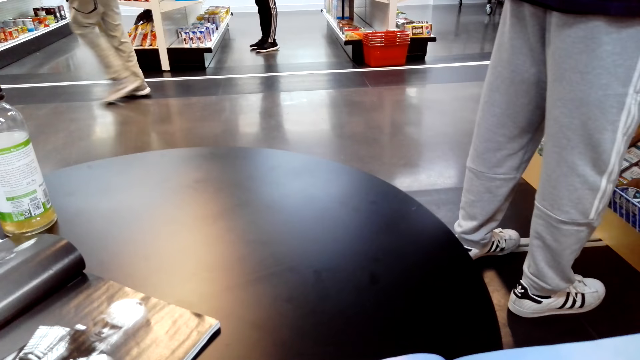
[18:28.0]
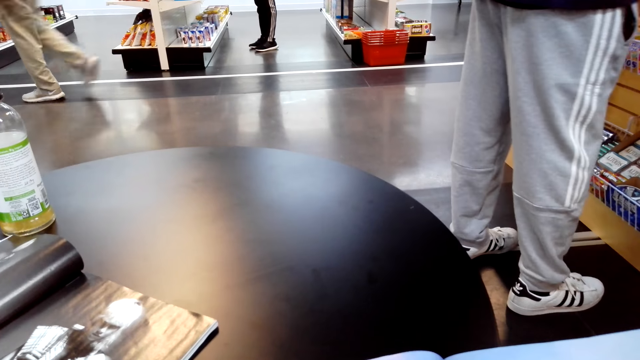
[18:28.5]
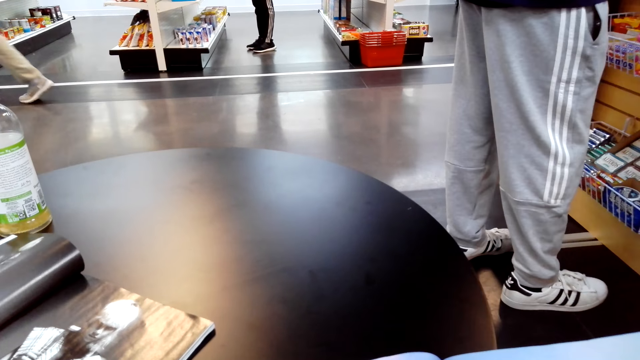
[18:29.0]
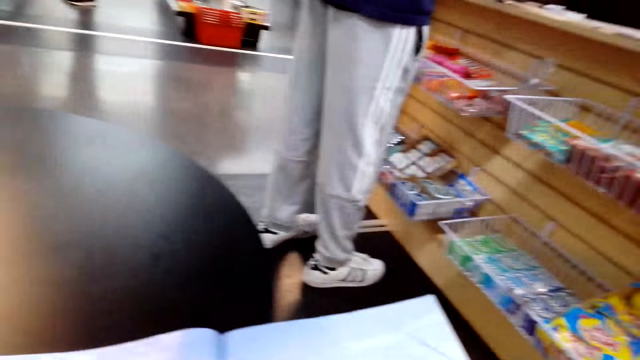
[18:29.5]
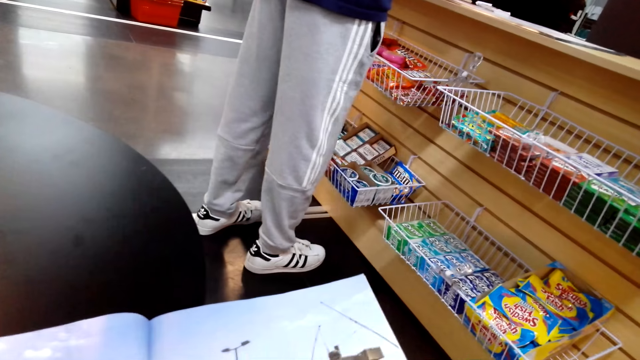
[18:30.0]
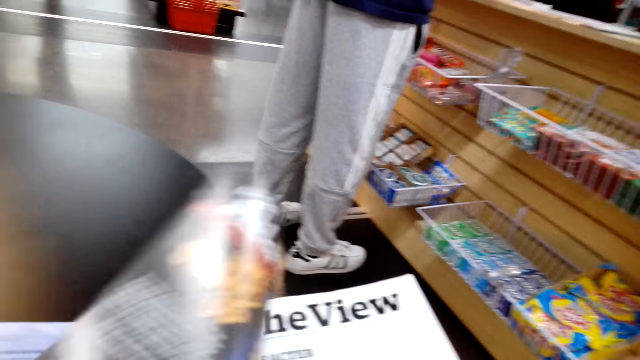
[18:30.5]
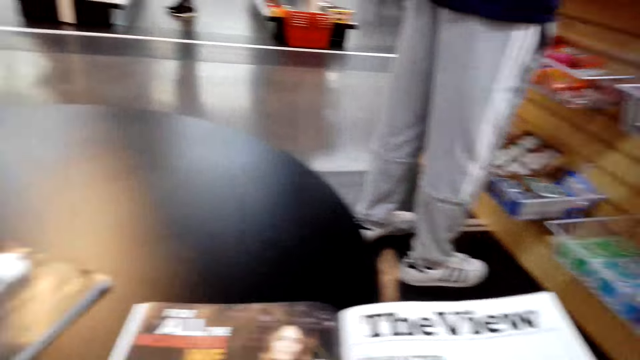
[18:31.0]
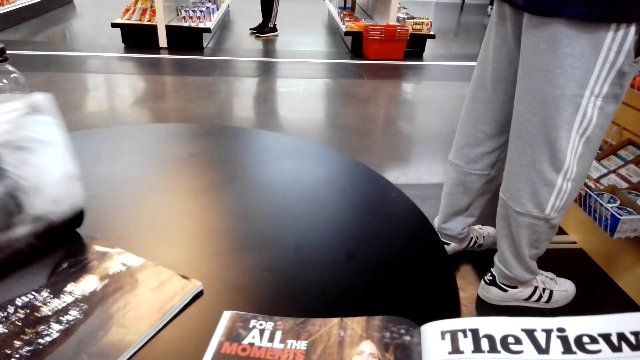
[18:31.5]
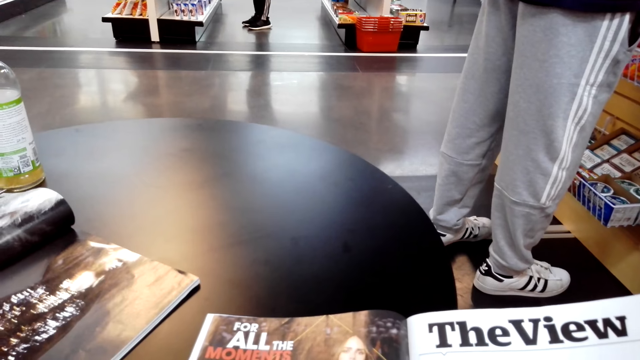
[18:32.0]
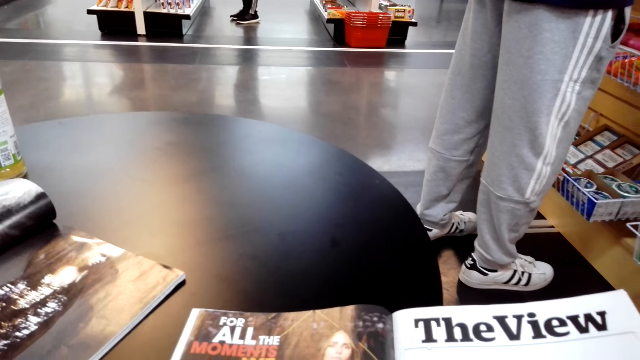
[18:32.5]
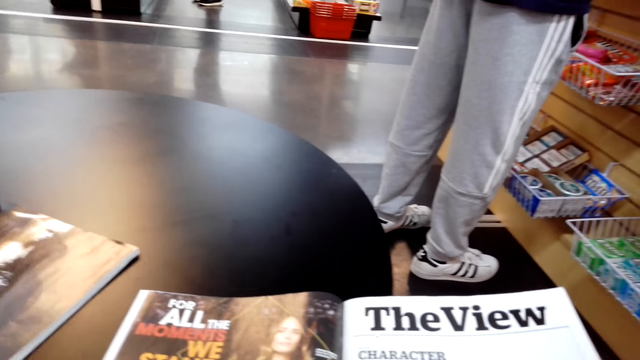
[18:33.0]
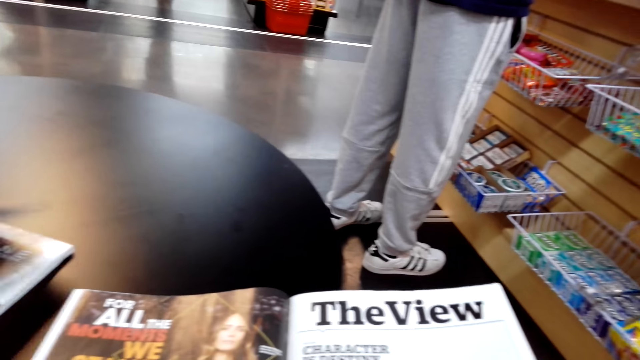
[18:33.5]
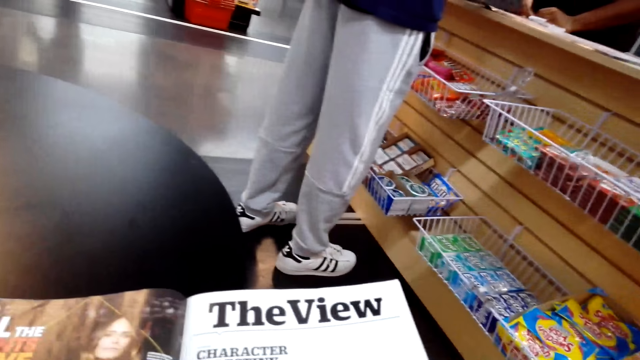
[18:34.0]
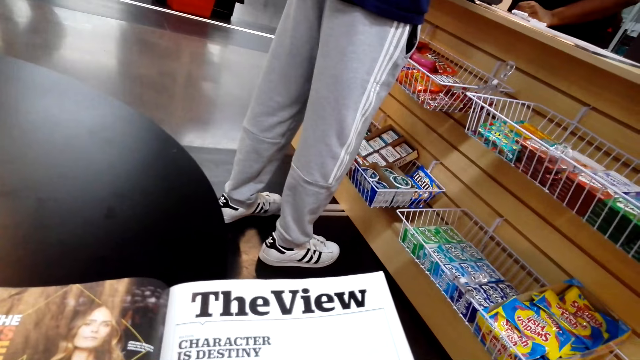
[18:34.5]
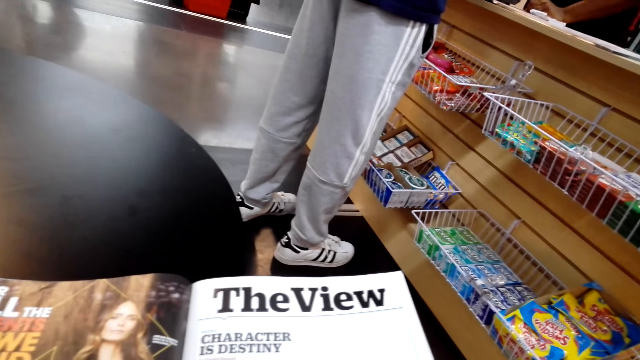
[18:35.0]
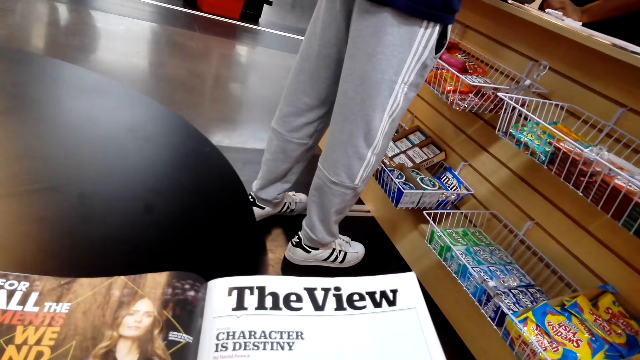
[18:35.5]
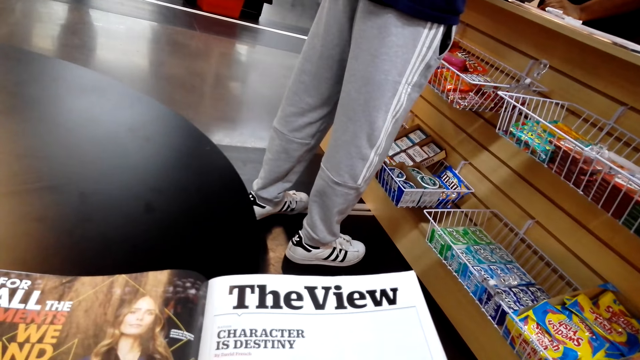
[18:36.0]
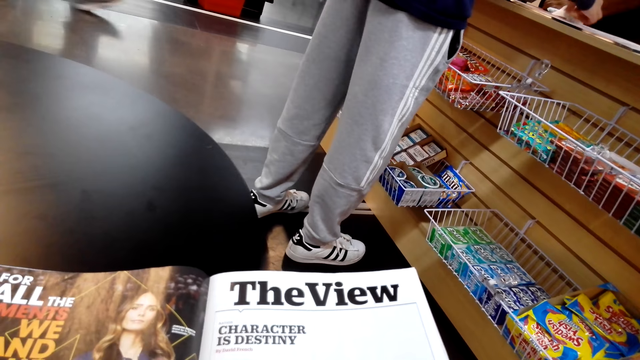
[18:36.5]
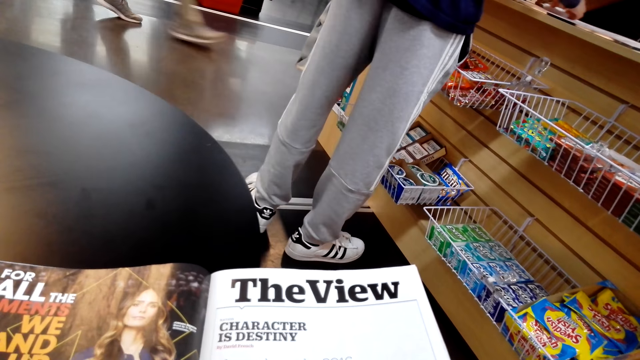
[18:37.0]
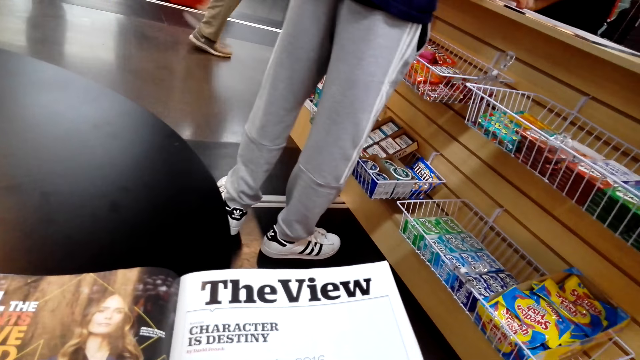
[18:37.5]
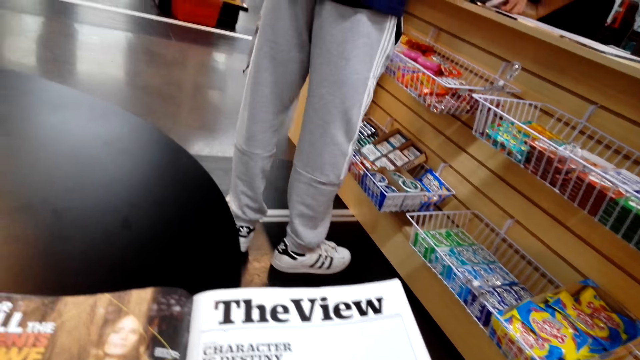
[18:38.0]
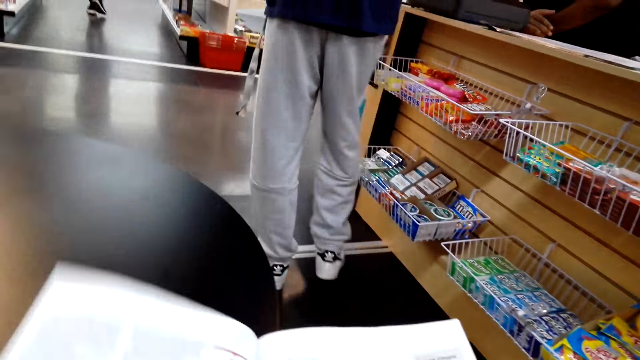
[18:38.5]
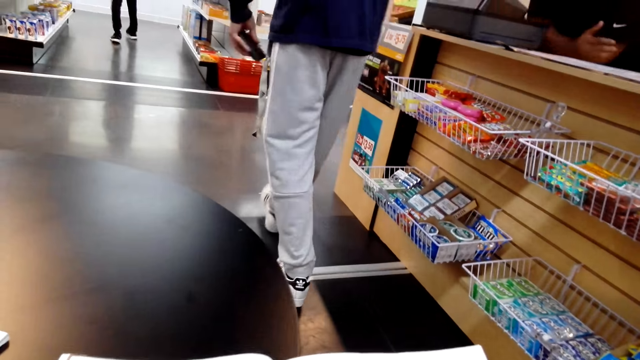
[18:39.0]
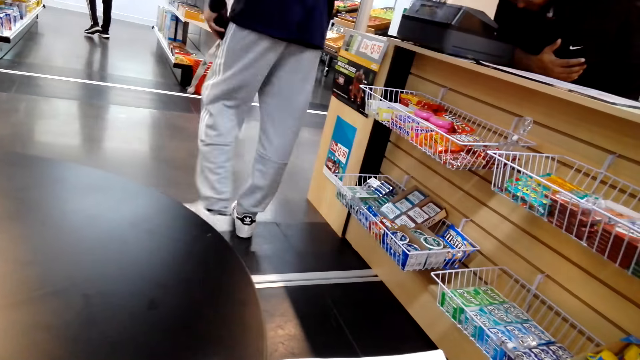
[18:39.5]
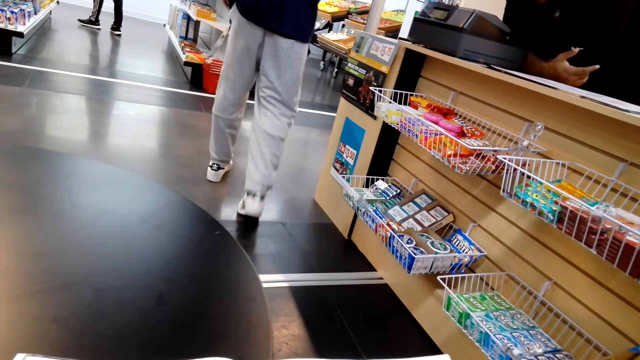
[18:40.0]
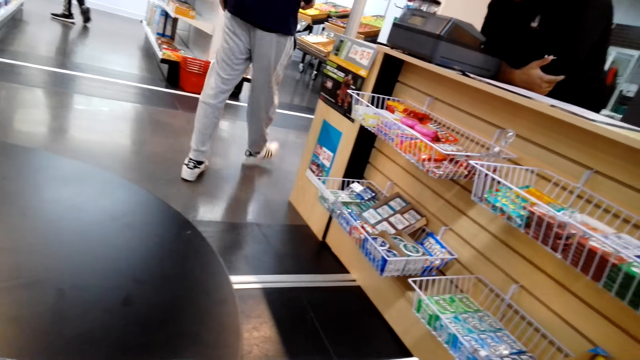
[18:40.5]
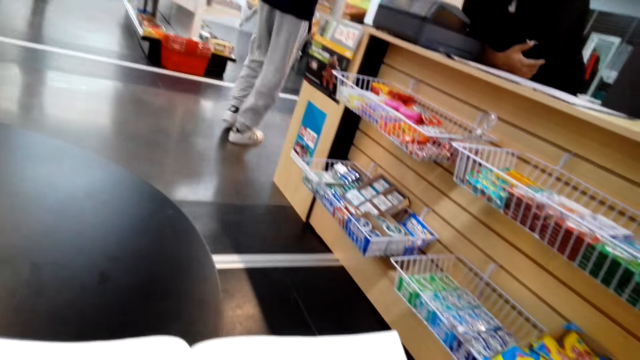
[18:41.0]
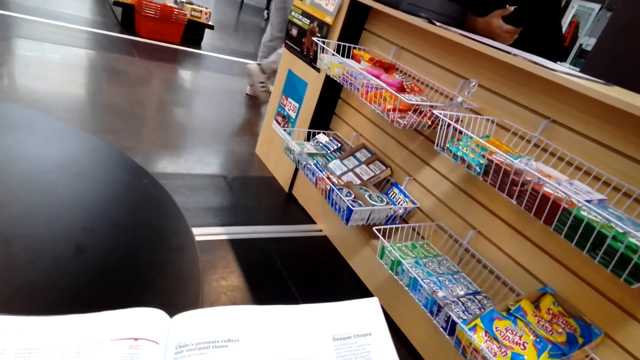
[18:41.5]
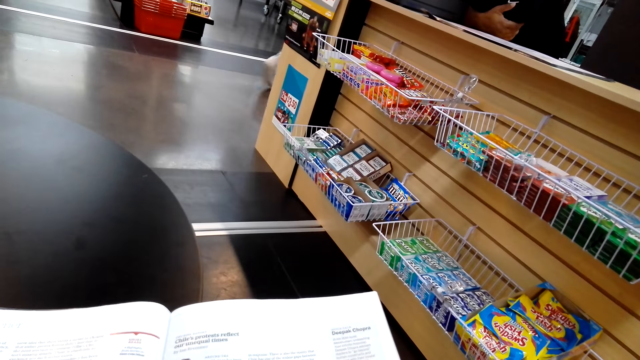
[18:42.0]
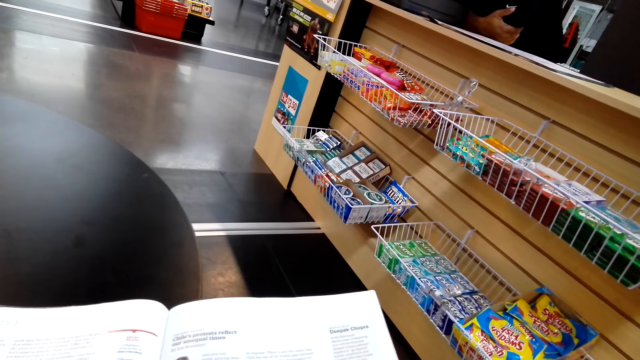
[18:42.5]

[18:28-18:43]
The camera wearer opens a page of the magazine. They read the magazine. They open a page of the magazine. They read the magazine.

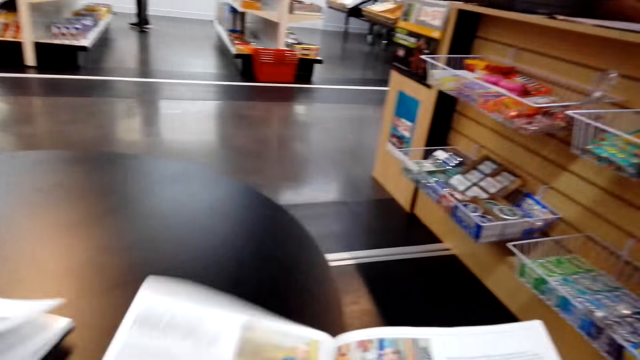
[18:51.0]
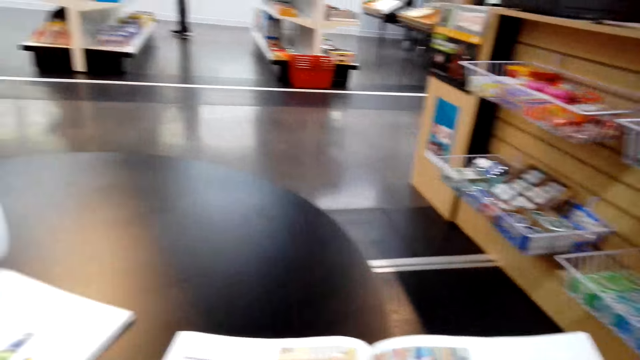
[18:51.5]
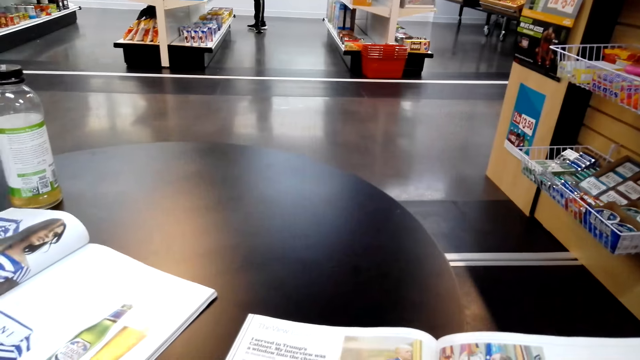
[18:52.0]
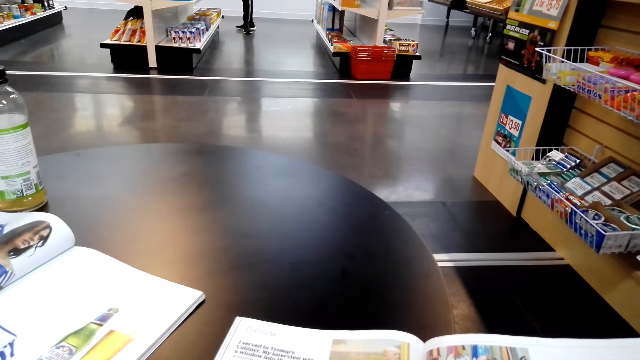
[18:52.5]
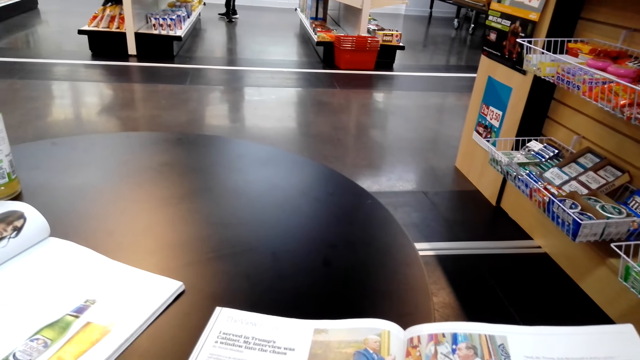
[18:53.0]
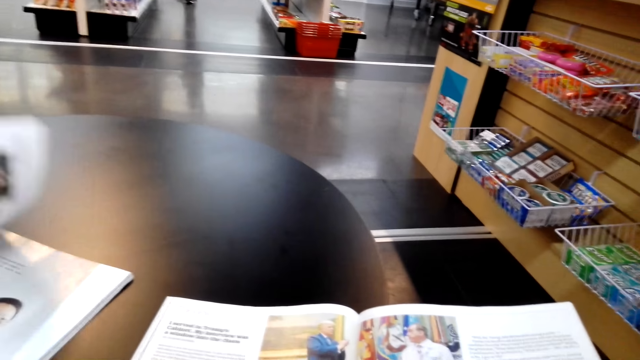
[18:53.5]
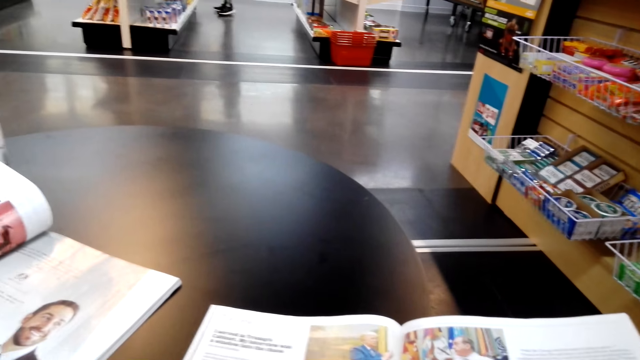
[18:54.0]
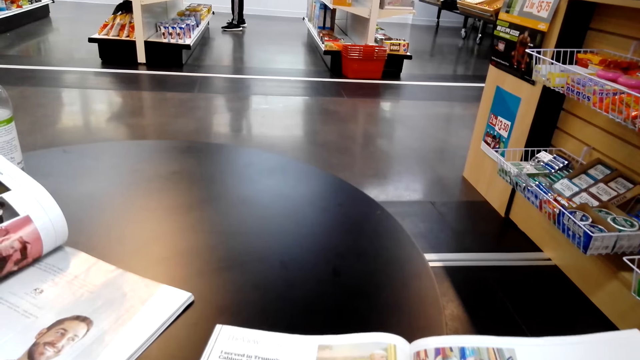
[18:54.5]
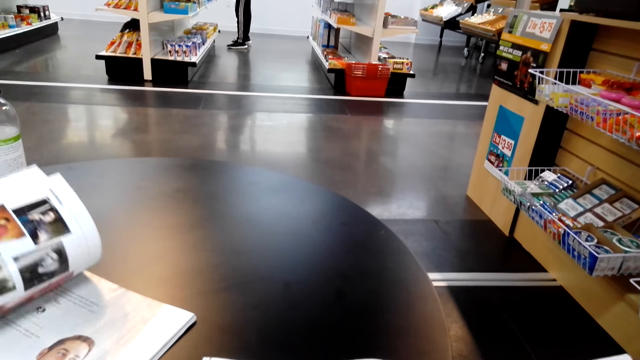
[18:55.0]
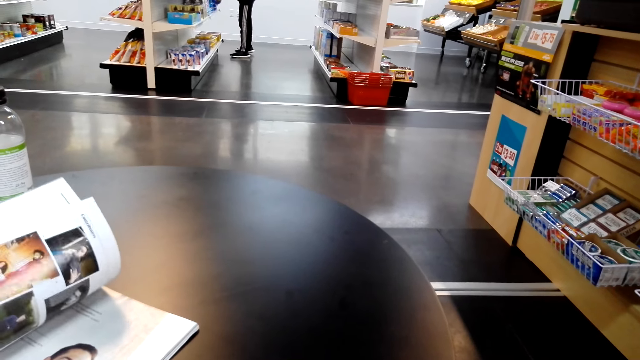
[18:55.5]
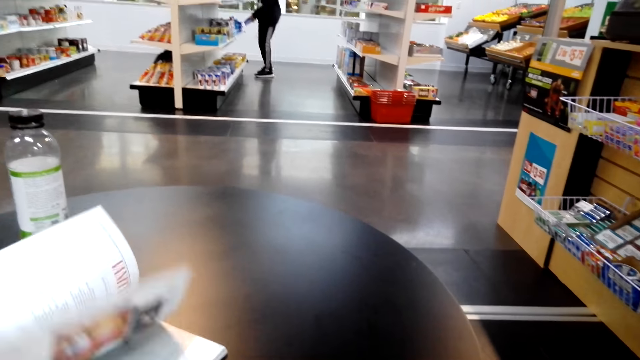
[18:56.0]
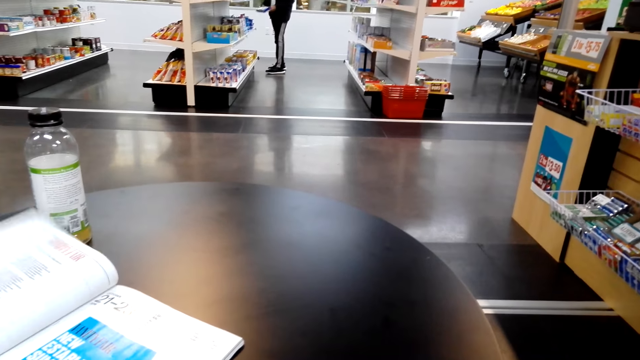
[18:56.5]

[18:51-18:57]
The camera wearer opens a page of the magazine. They read the magazine.
